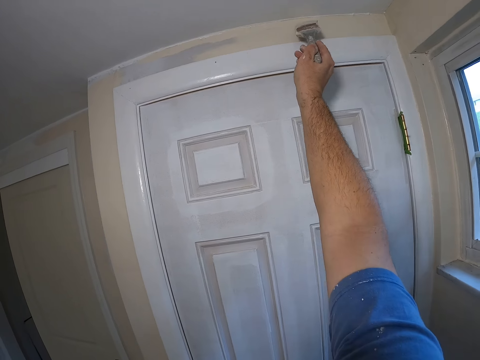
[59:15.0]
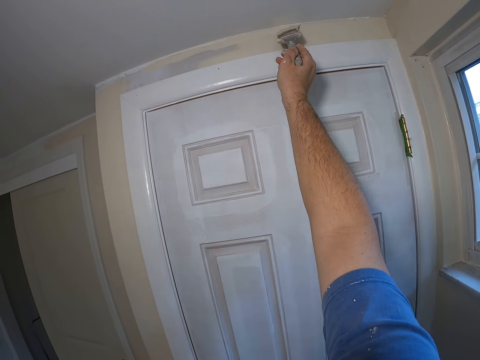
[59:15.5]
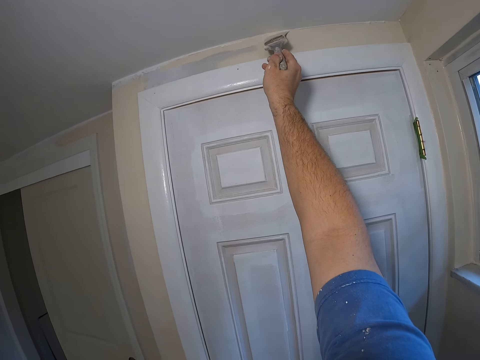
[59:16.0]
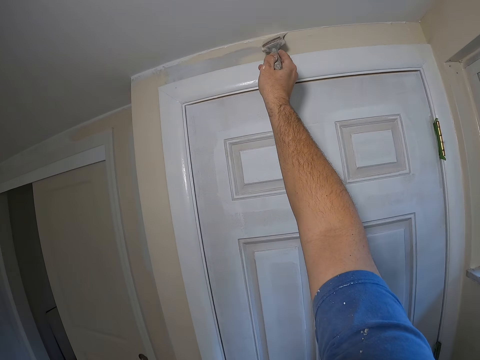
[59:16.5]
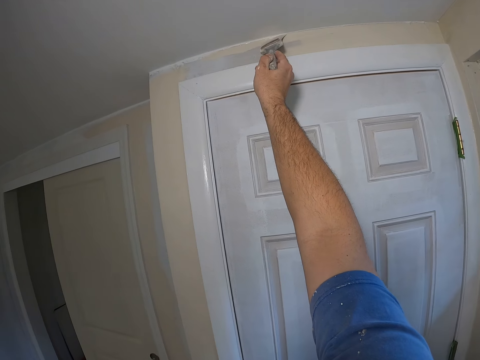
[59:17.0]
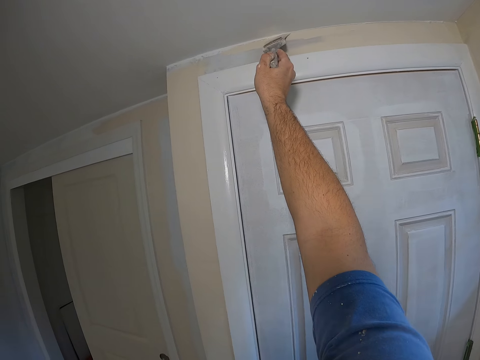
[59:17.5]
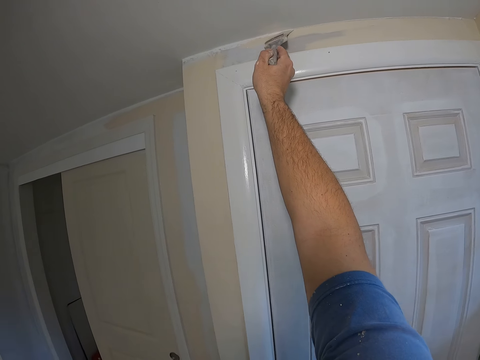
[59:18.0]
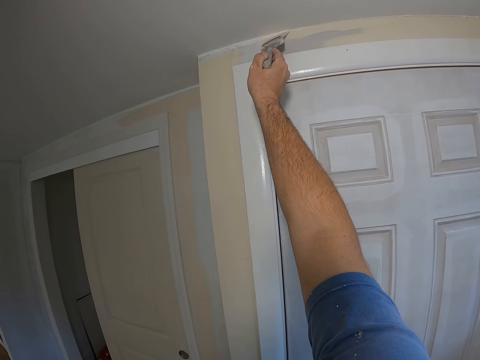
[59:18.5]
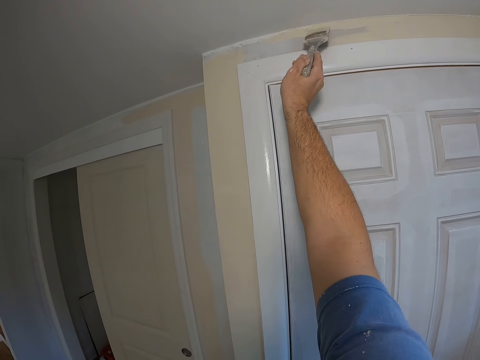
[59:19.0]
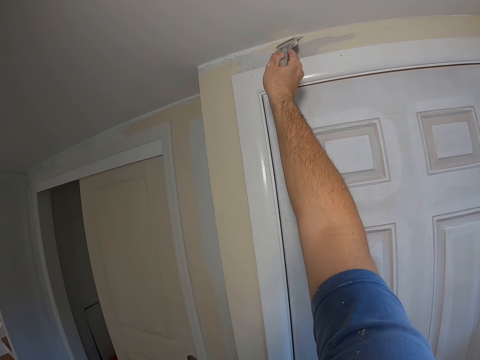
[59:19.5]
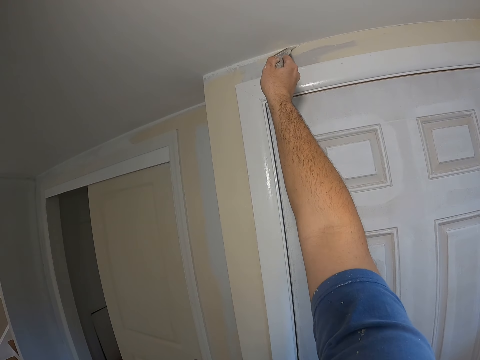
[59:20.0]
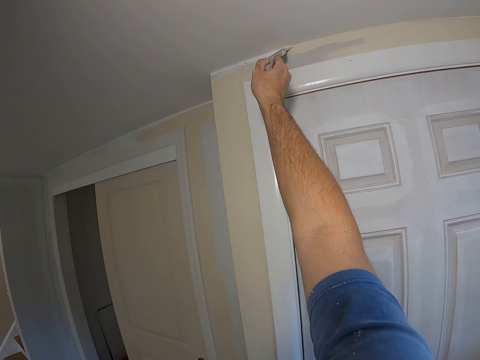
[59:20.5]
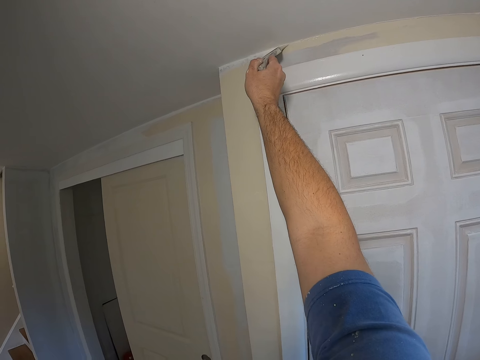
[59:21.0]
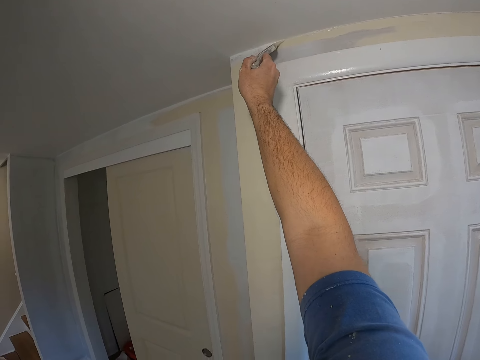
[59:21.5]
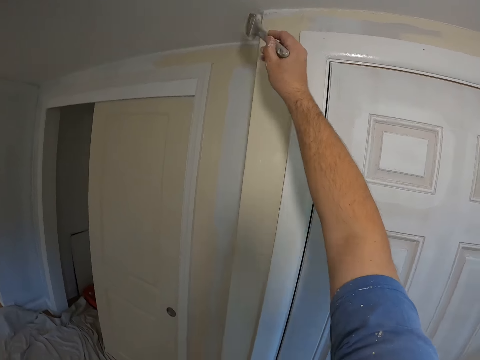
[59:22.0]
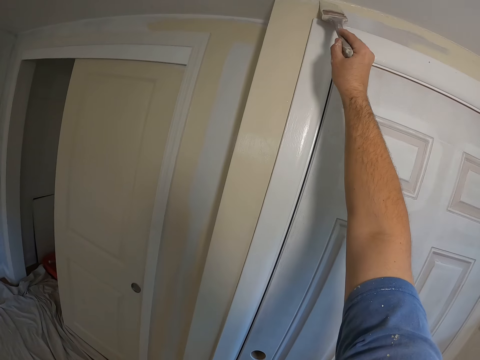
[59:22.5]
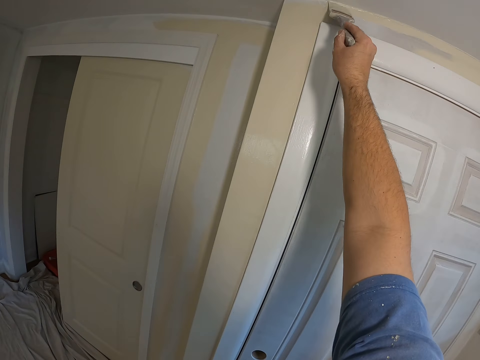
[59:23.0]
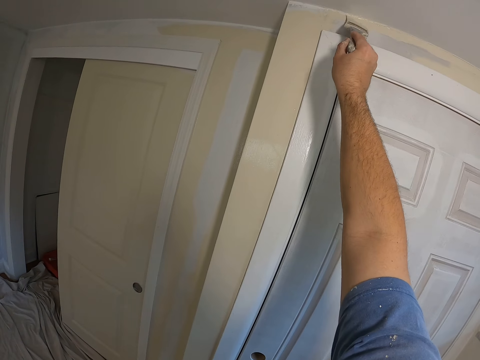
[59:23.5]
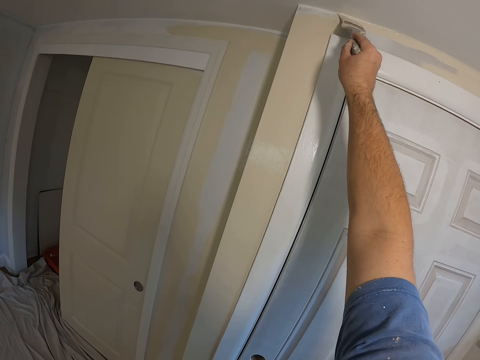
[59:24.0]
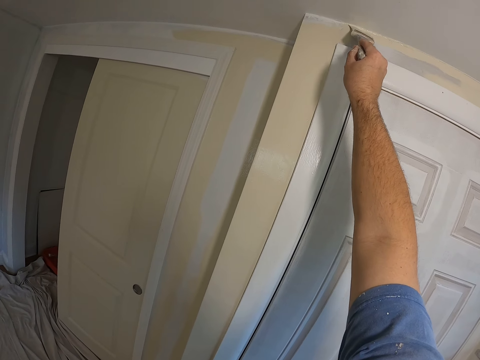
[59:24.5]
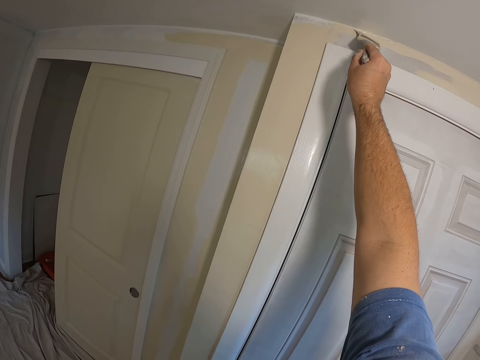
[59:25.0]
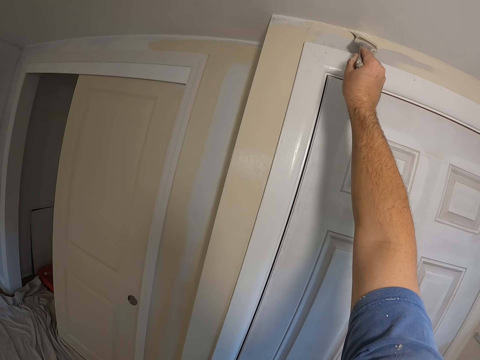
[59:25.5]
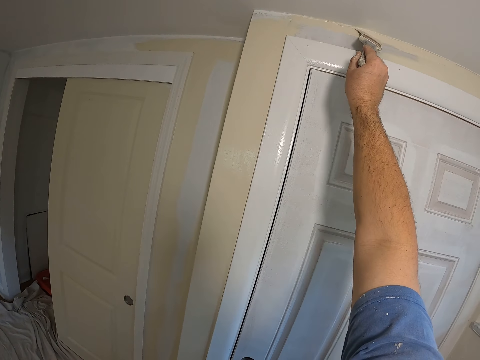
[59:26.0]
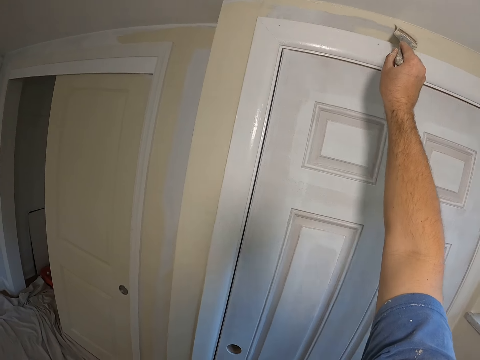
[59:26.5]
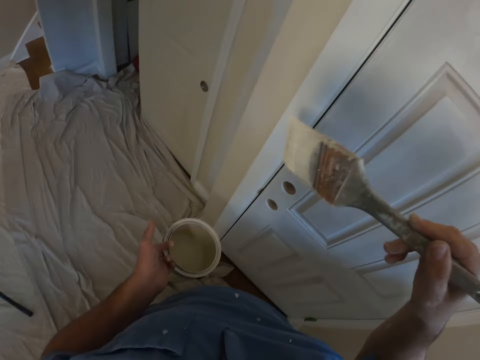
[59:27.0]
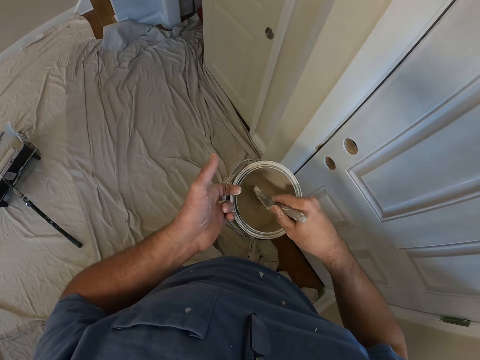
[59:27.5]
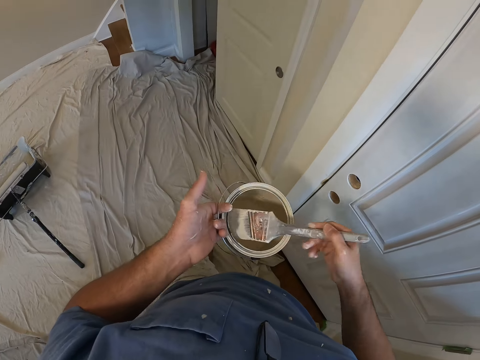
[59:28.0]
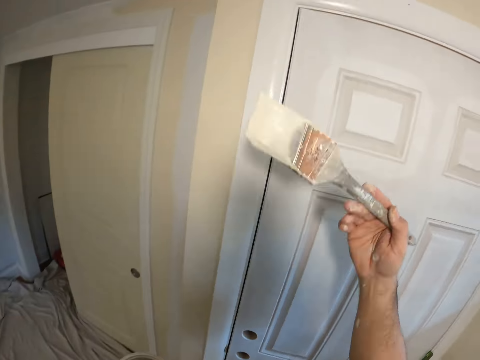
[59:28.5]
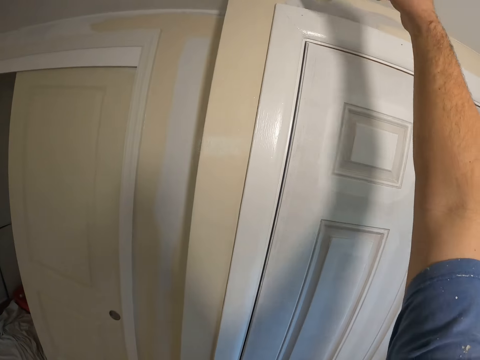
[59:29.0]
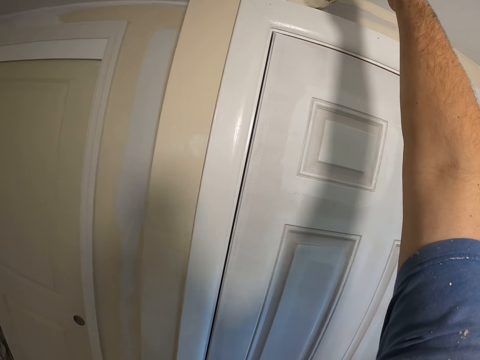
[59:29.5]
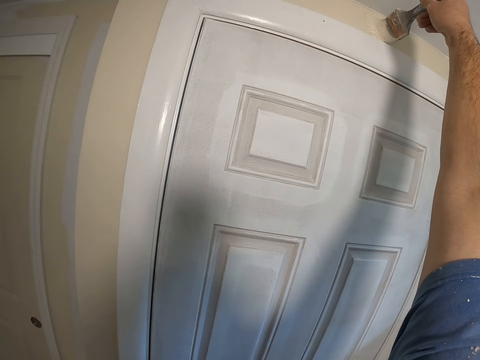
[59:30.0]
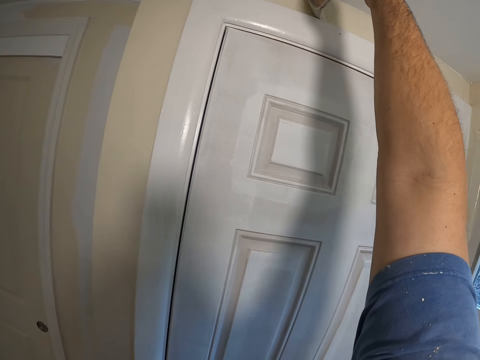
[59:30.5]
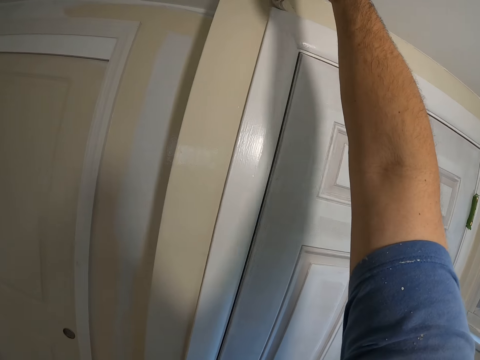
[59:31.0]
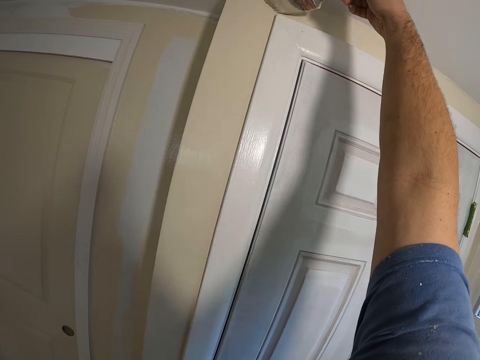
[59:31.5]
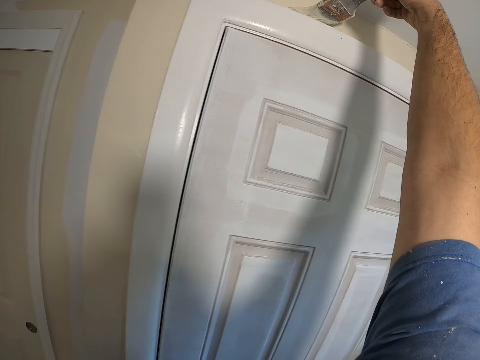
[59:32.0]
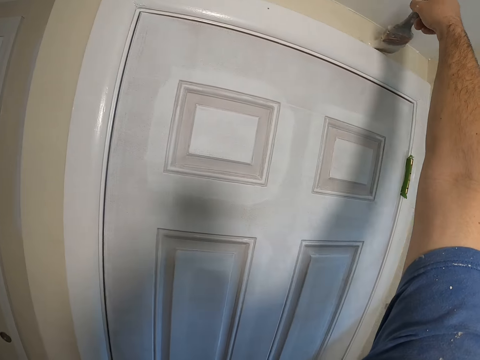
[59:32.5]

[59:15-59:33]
The camera wearer takes some paint from the paint can with the paint brush. They paint the wall with the paint brush.

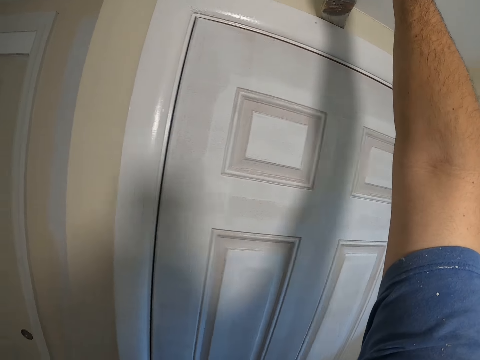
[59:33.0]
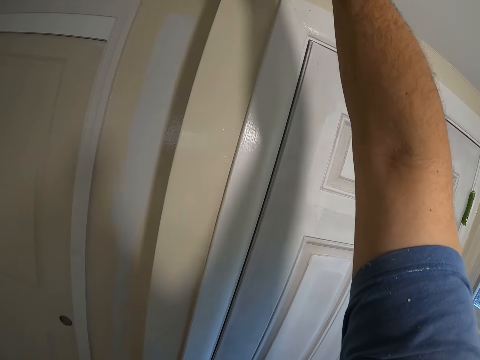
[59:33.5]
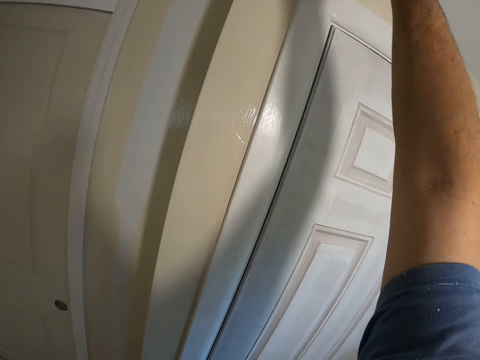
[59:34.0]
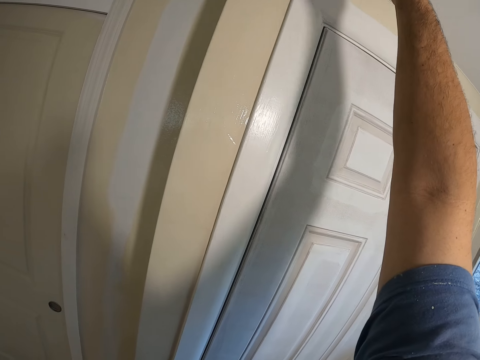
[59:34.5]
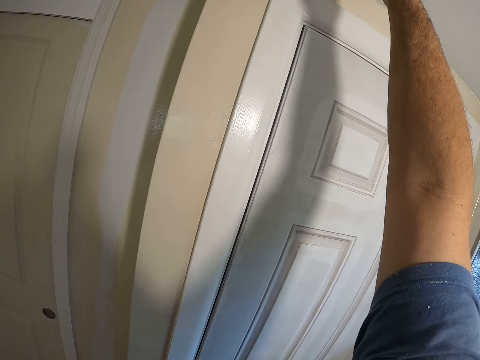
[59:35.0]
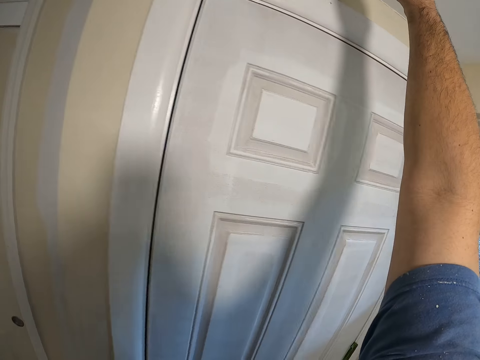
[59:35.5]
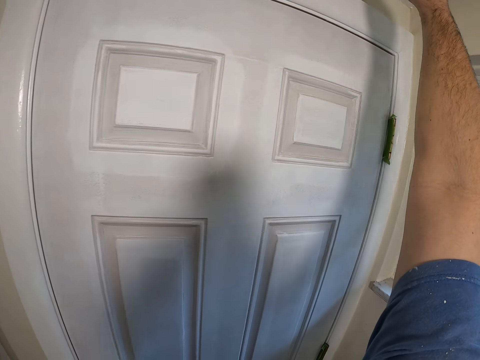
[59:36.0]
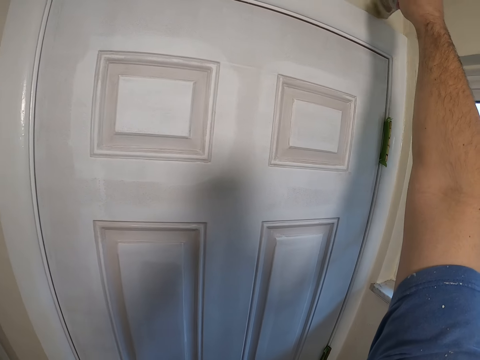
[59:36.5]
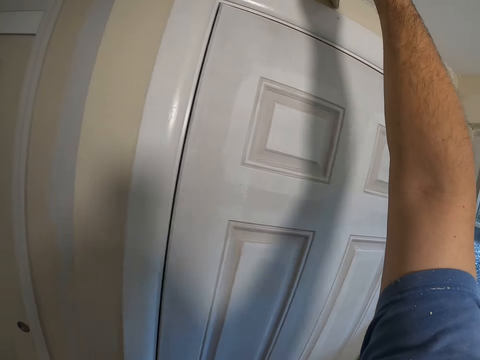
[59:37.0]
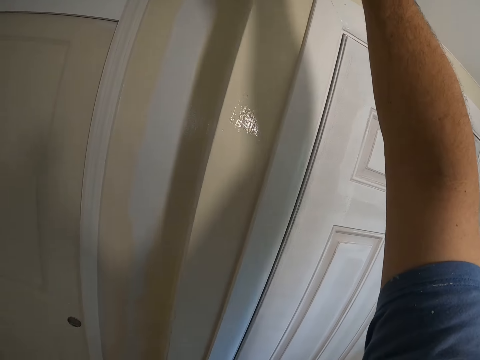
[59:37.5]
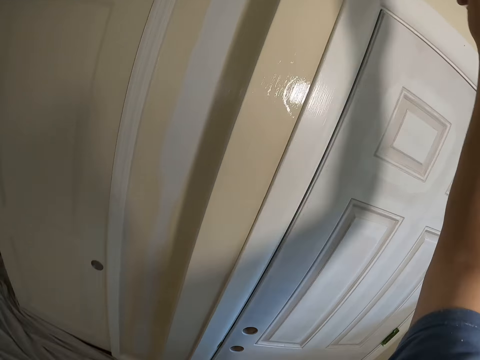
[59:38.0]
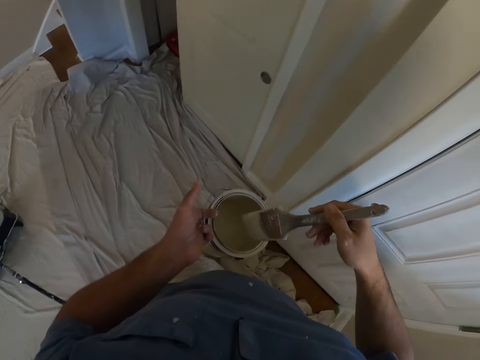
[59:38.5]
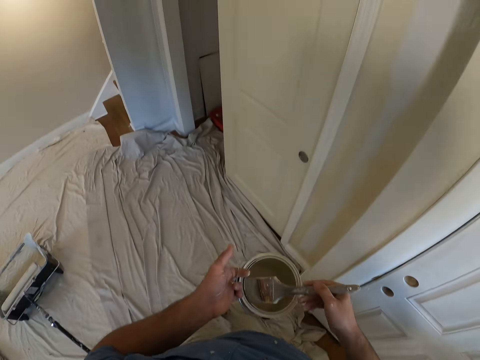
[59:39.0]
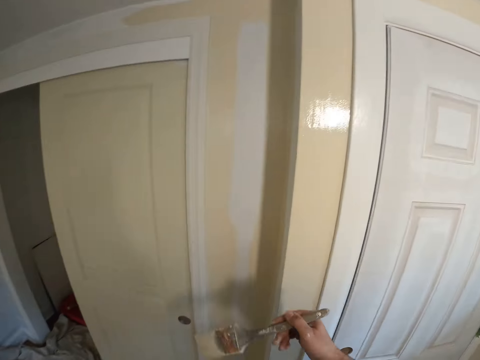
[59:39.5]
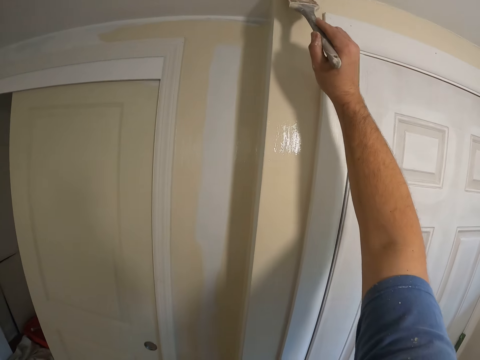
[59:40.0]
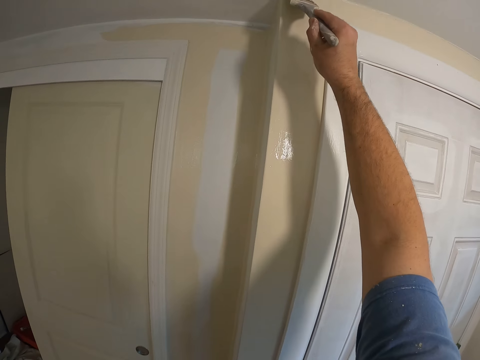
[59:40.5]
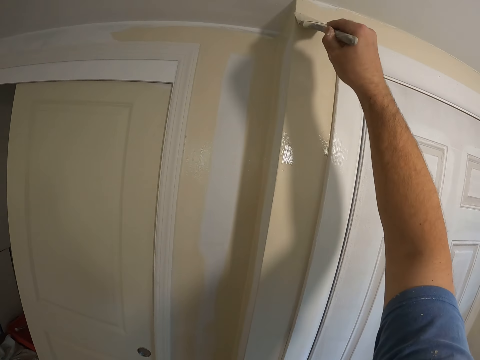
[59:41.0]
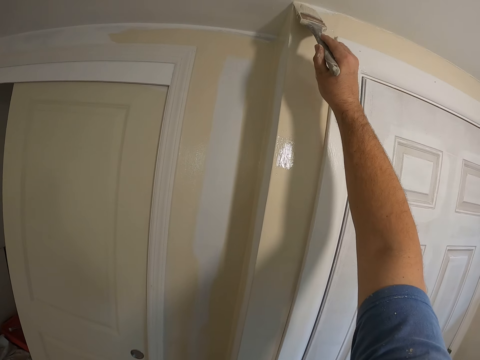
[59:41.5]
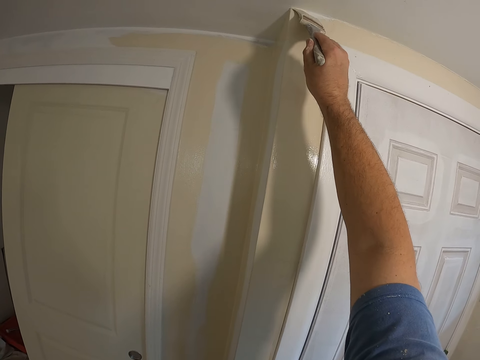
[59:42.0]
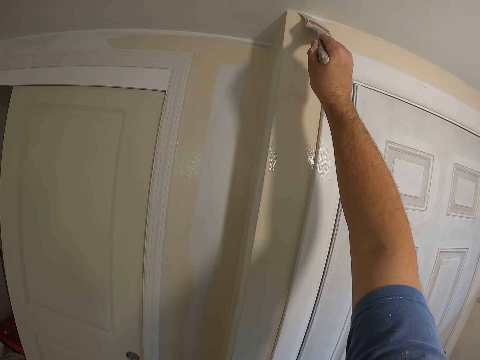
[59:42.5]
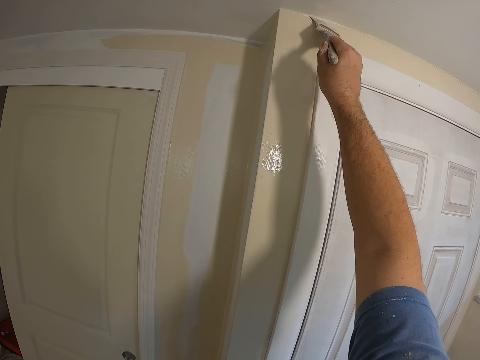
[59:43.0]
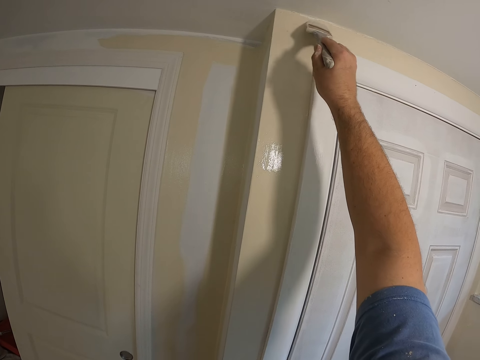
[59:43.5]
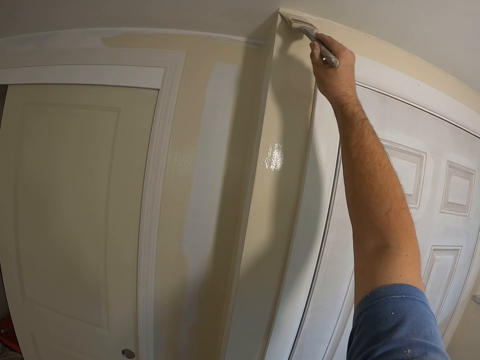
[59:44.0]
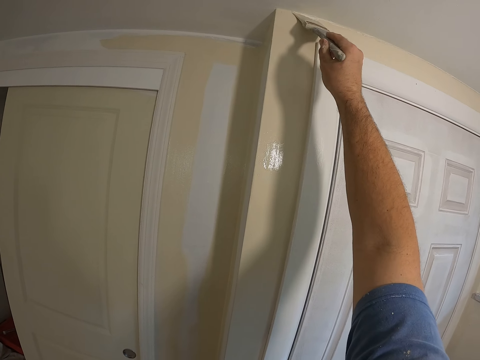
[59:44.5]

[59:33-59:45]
The camera wearer takes some paint from the paint can with the paint brush. They paint the wall with the paint brush.
